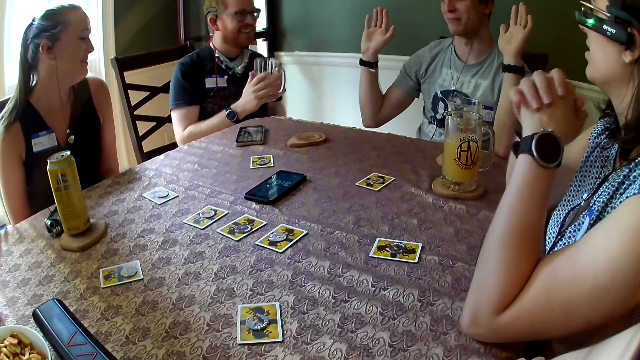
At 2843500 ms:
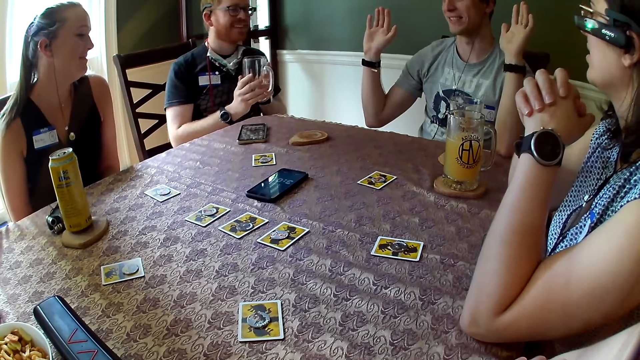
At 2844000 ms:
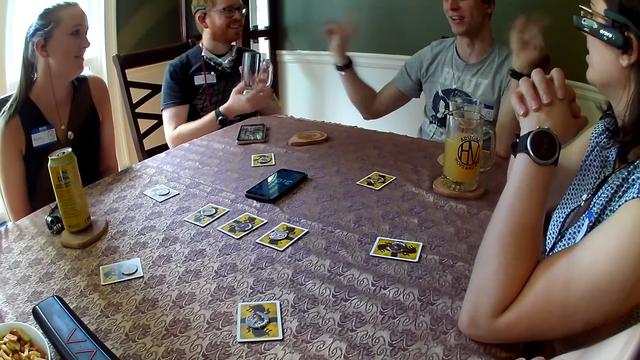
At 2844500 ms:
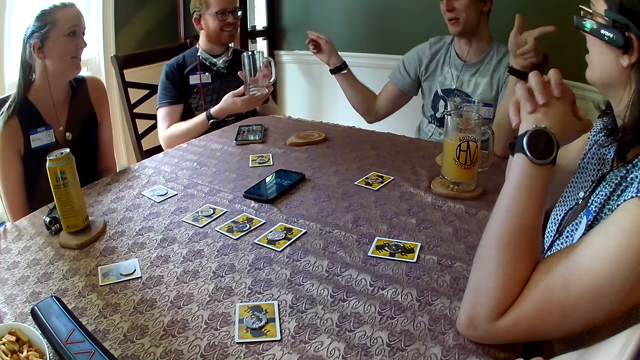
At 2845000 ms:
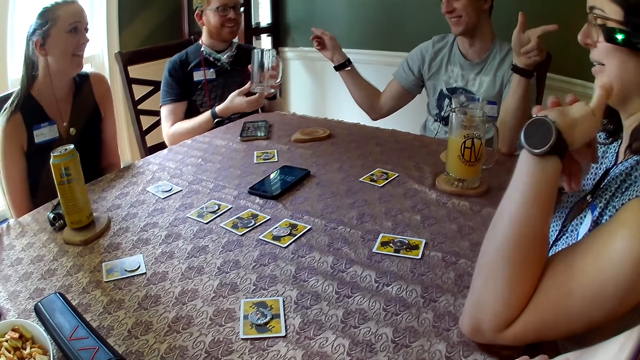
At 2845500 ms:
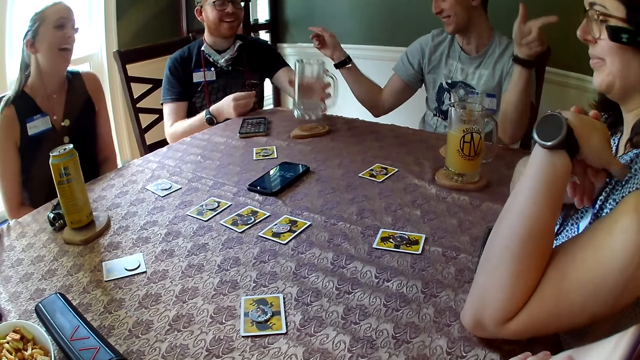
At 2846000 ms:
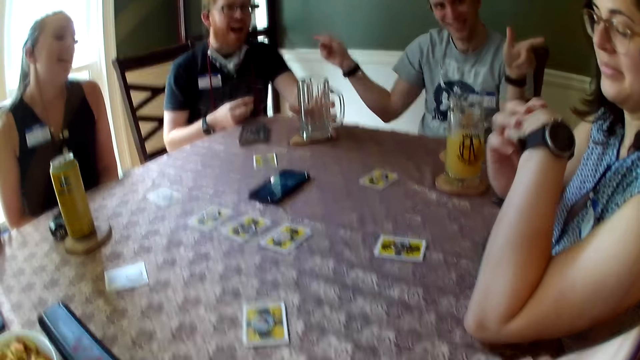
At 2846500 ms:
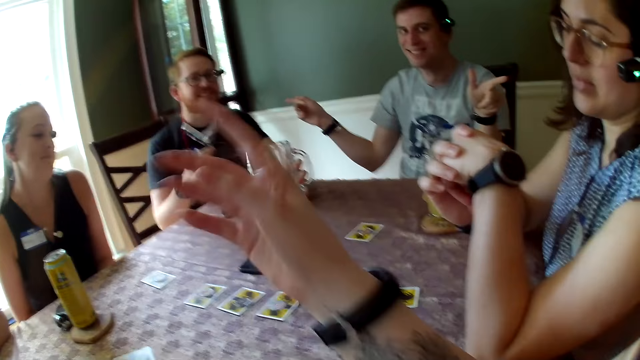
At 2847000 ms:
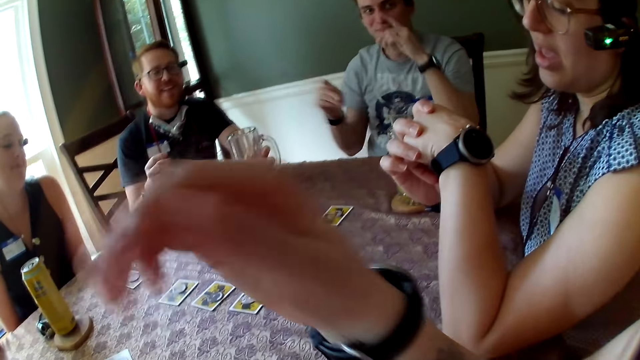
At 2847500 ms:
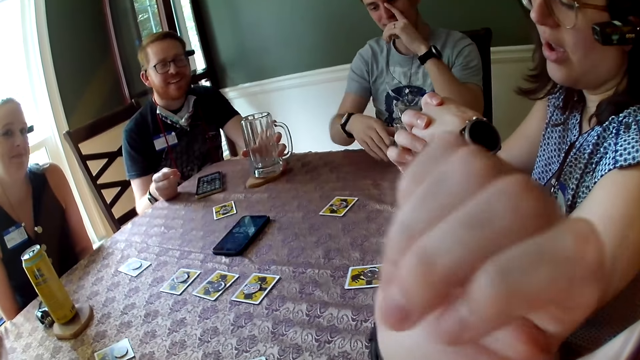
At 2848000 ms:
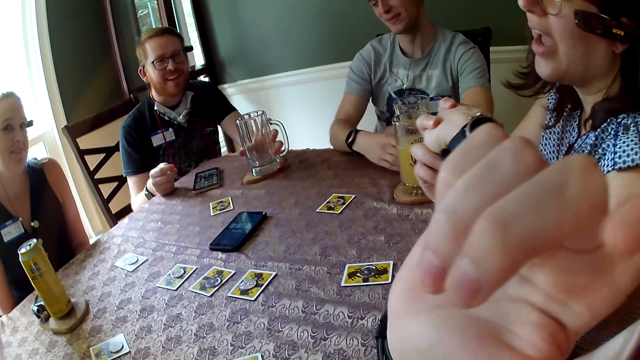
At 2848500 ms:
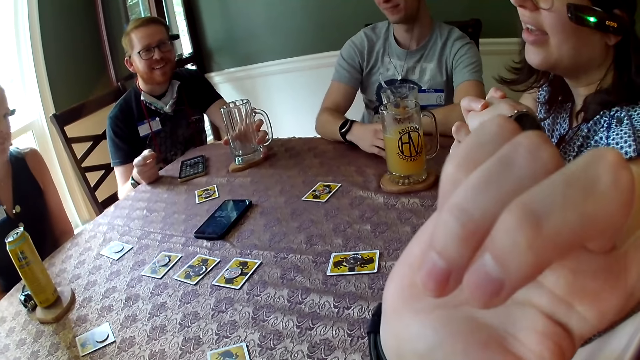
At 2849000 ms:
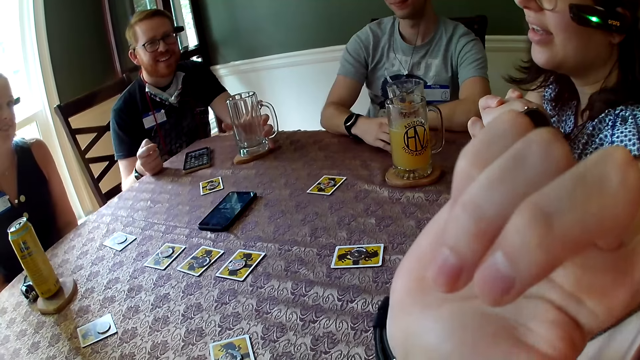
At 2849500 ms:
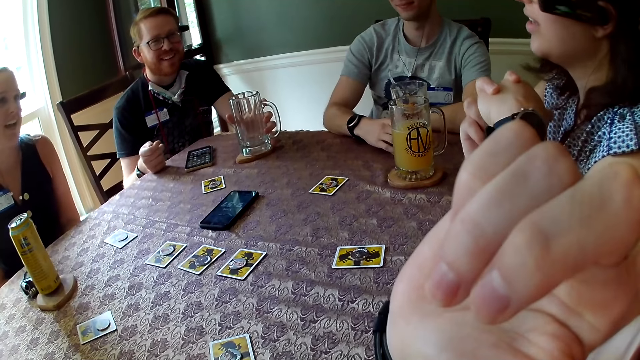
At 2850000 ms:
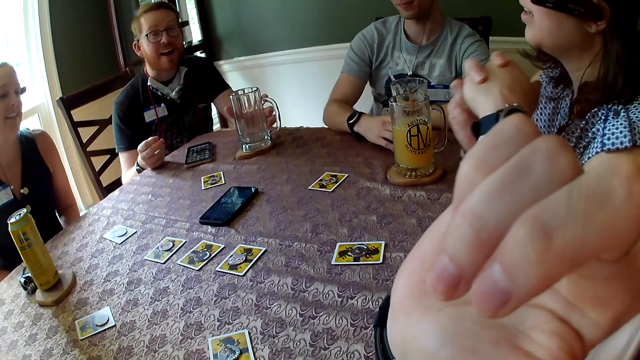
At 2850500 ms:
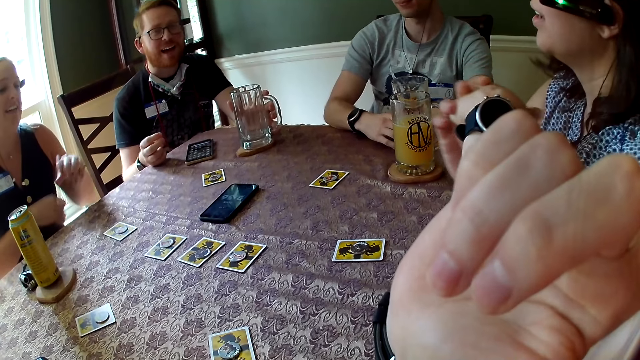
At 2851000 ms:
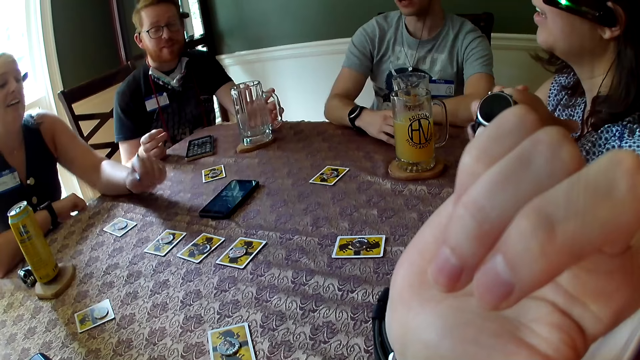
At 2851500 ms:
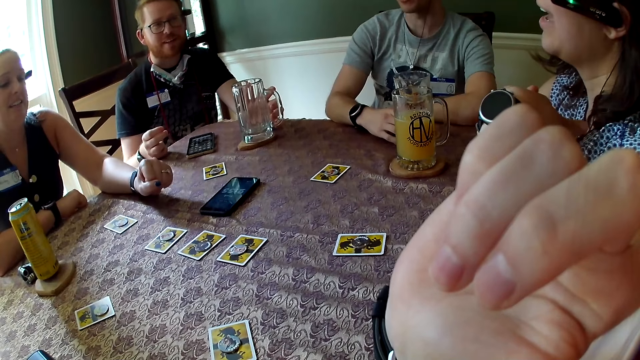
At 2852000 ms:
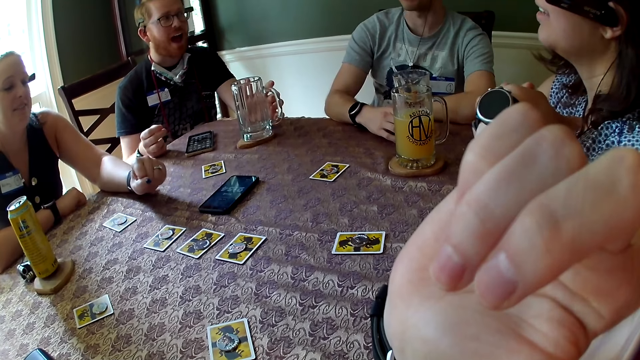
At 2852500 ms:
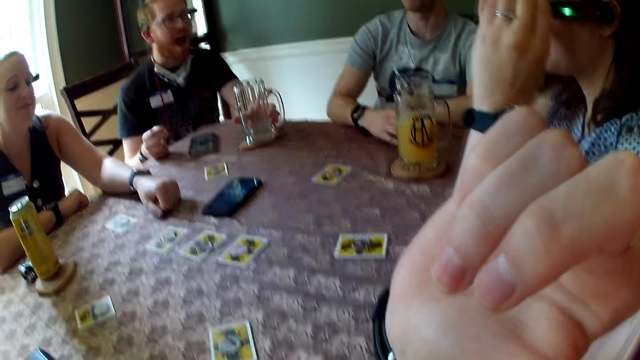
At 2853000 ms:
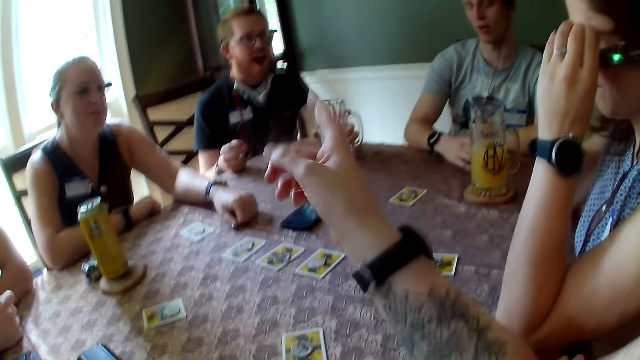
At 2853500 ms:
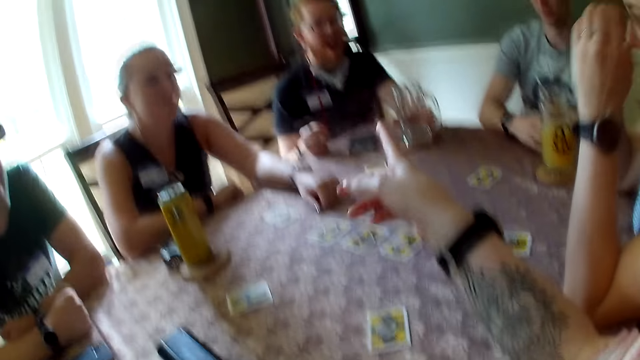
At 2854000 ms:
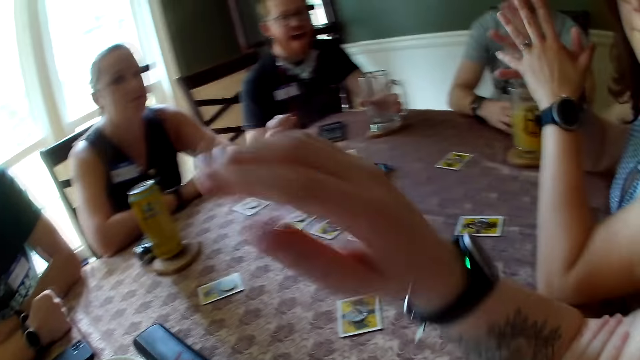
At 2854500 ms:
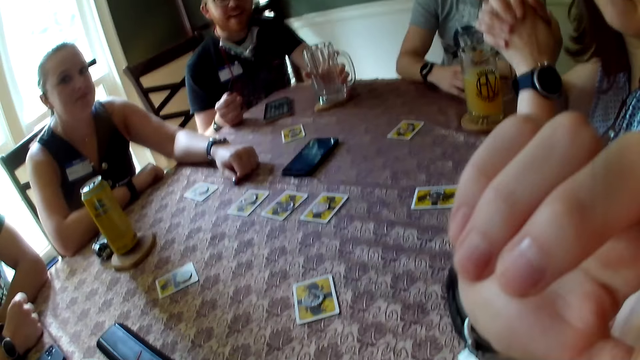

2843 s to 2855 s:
The man drops the glass cup in his left hand on the table.

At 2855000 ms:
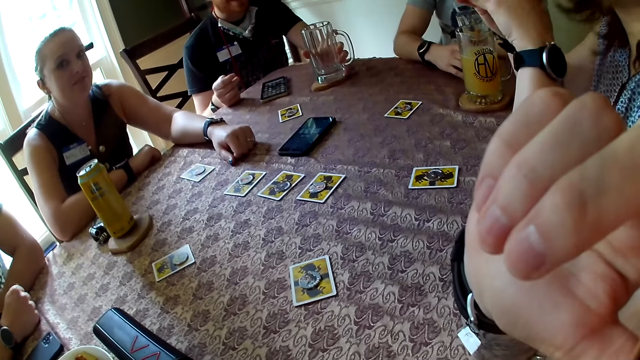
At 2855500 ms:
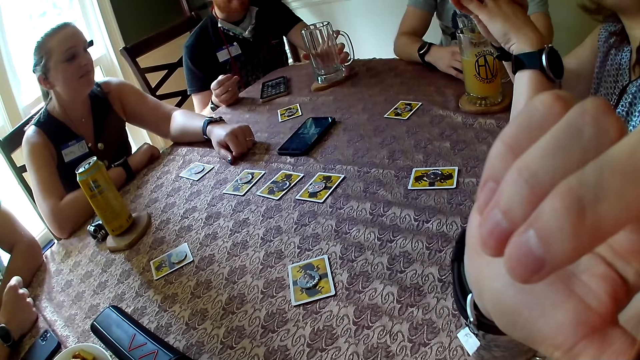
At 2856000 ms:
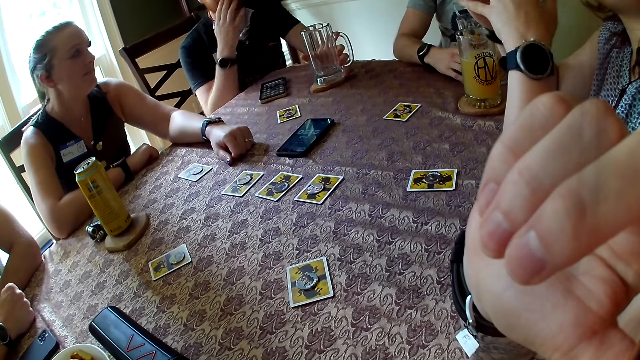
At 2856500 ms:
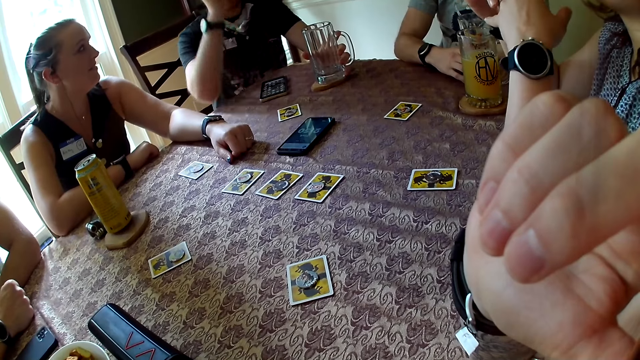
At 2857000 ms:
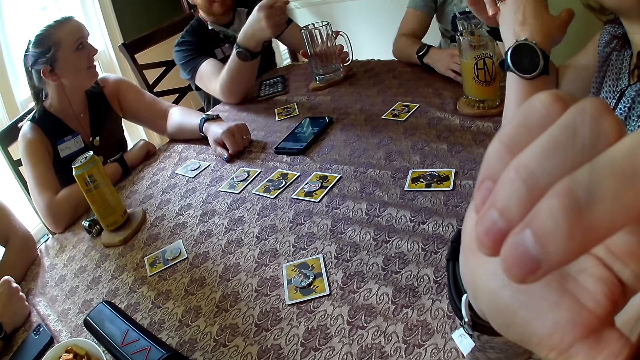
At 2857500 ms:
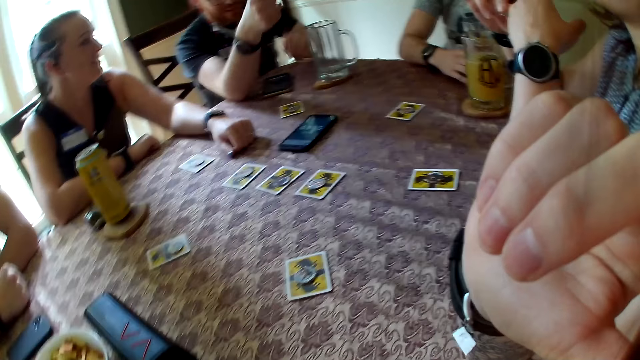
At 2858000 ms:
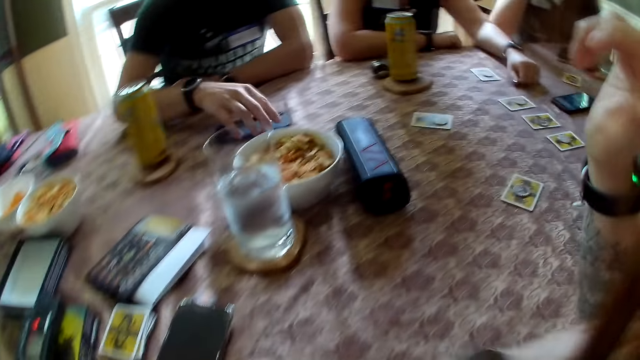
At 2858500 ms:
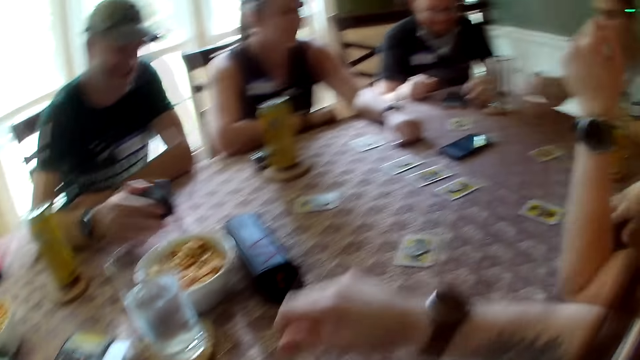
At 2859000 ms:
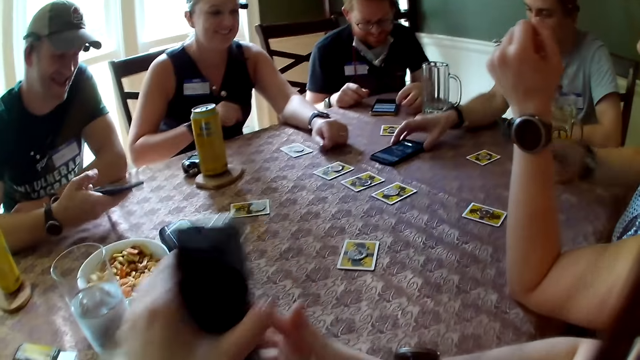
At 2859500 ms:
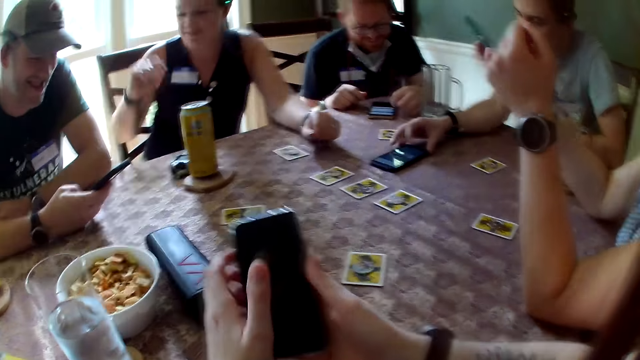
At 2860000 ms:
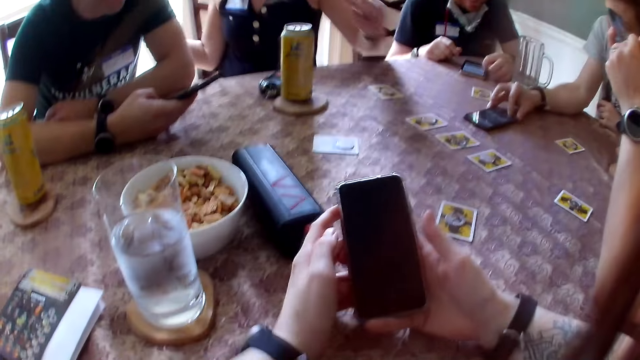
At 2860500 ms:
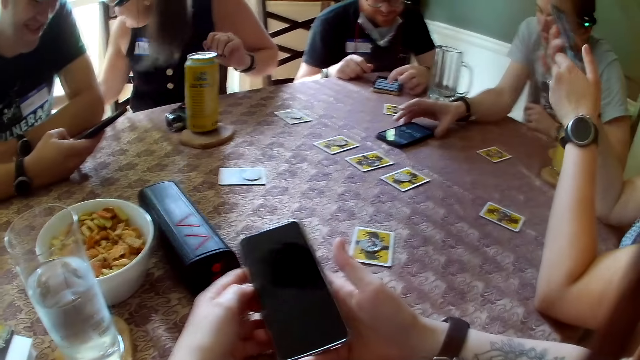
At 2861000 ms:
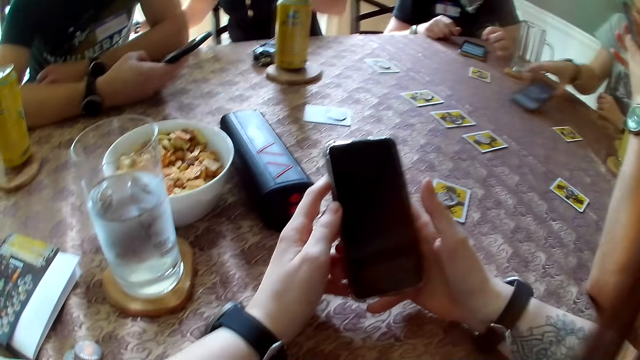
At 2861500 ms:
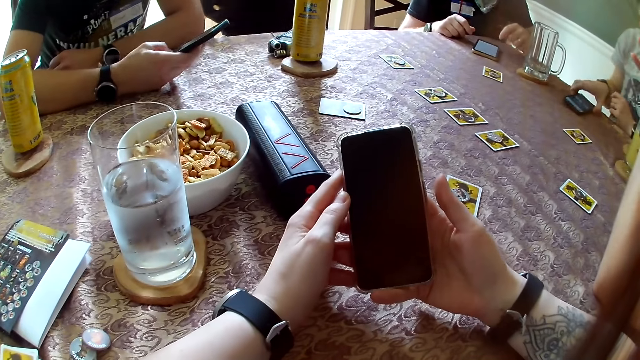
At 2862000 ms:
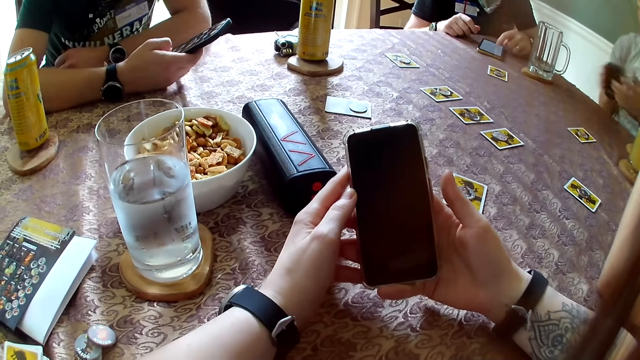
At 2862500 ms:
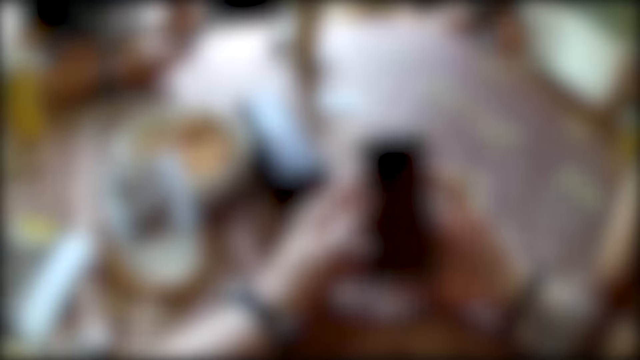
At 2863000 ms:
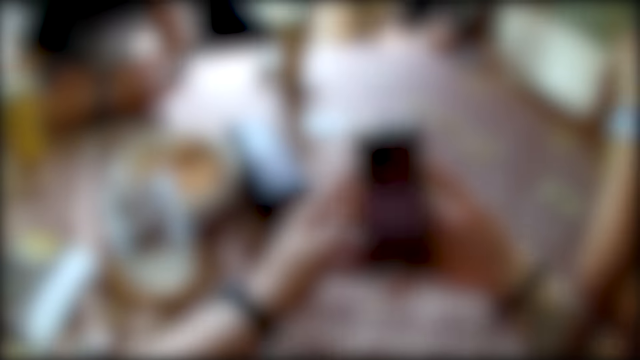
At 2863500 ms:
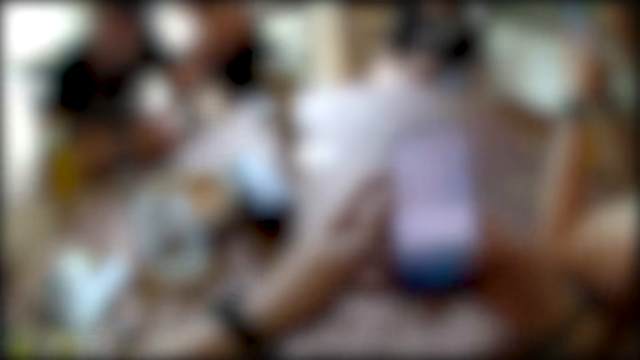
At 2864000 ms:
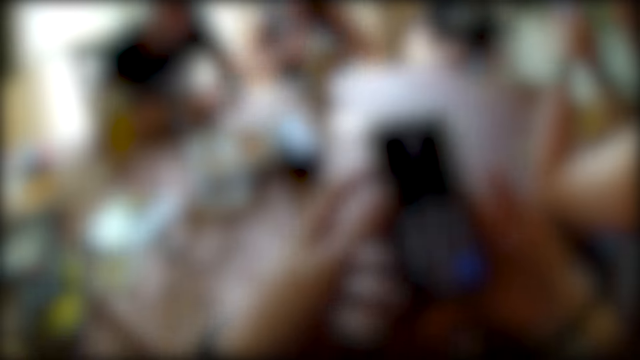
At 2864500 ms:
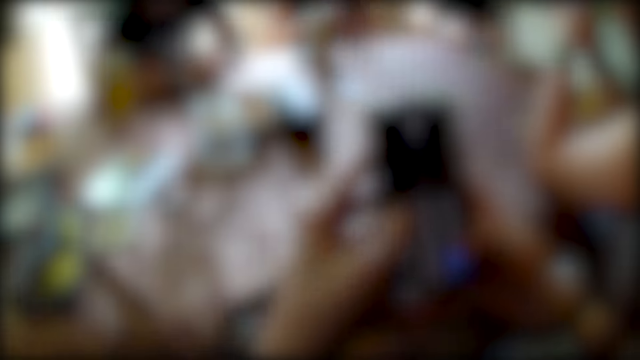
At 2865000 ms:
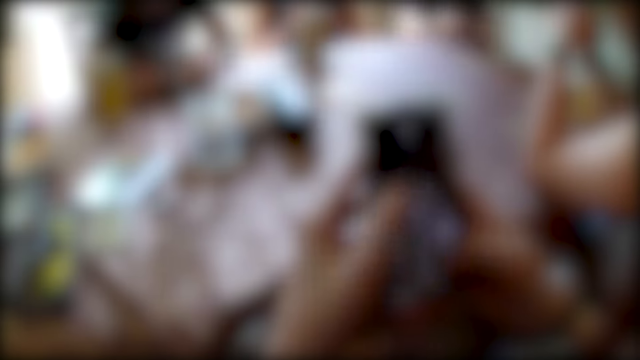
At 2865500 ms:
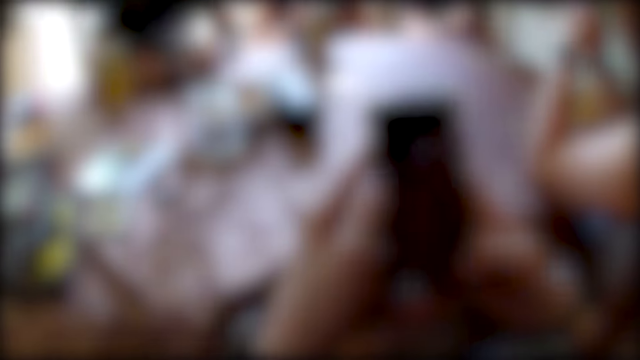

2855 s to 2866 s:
The man picks a phone from the table with his right hand. Another man picks a phone from the table with his right hand. The camera wearer picks a phone from the table with his left hand. A woman picks a phone from the table with her right hand. A third man operates a phone from the table with his right hand. The second man operates his phone with his right hand. The woman operates her phone with her right hand. The camera wearer operates his phone with his hands. He scrolls on the cell phone.
